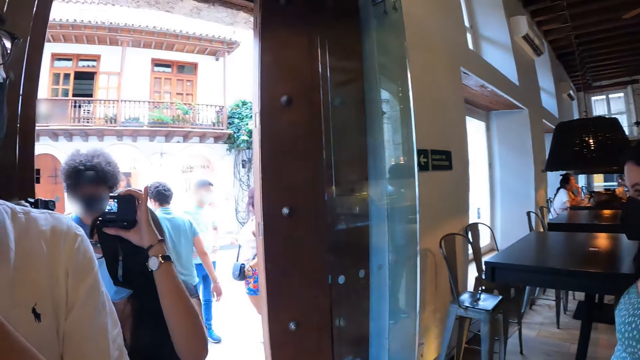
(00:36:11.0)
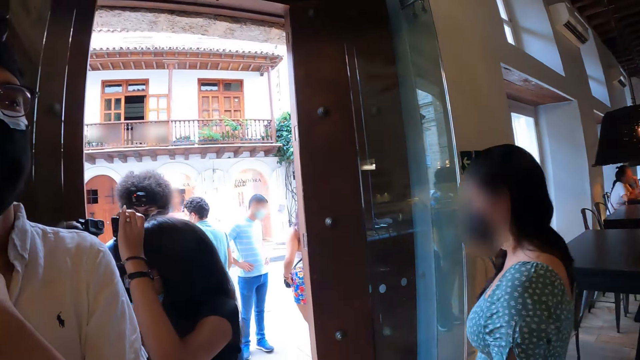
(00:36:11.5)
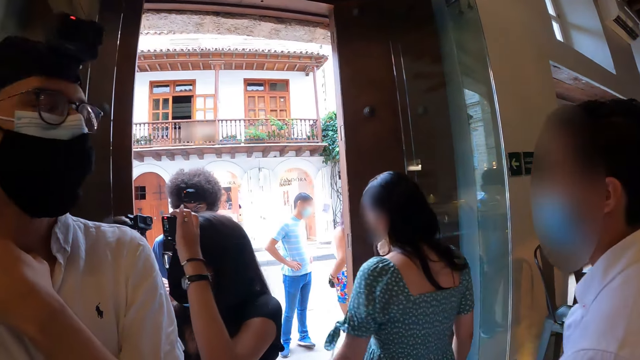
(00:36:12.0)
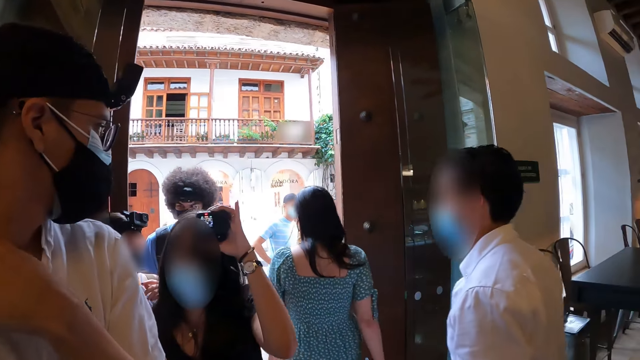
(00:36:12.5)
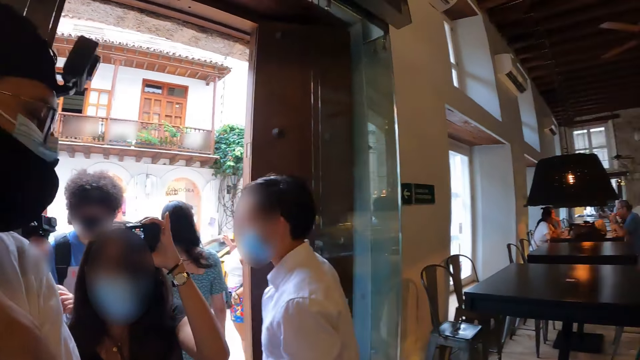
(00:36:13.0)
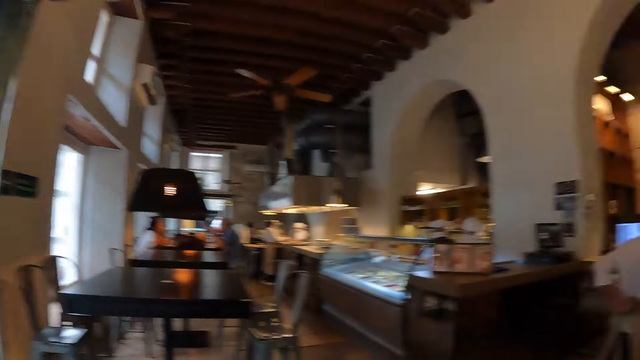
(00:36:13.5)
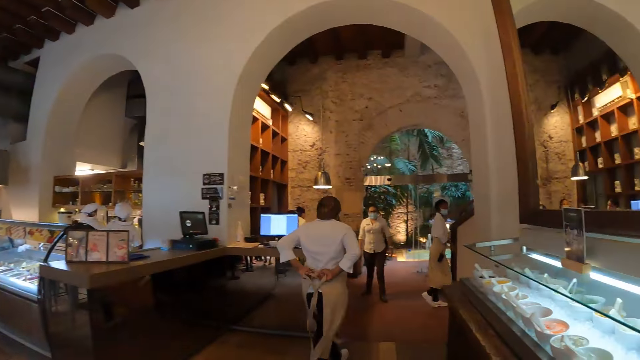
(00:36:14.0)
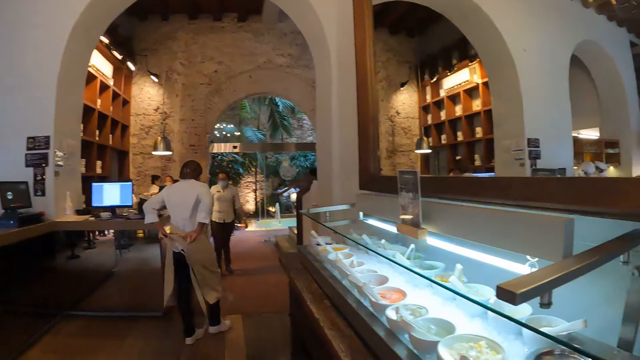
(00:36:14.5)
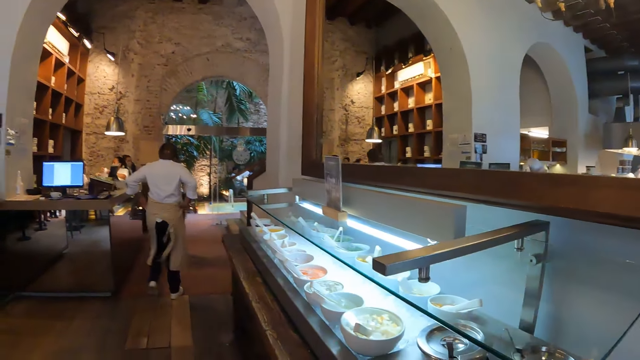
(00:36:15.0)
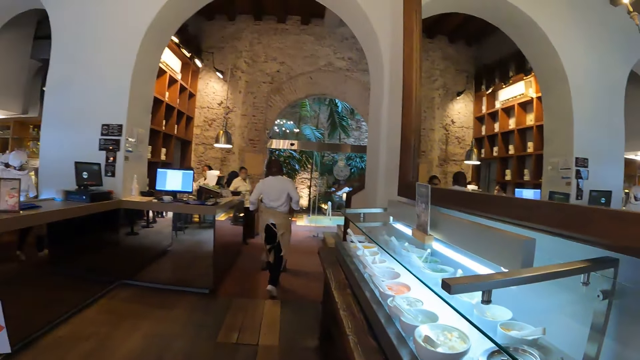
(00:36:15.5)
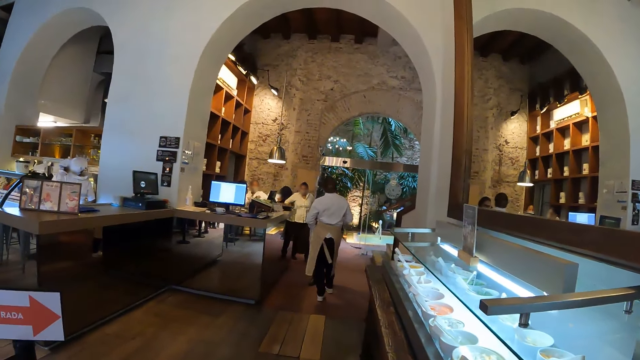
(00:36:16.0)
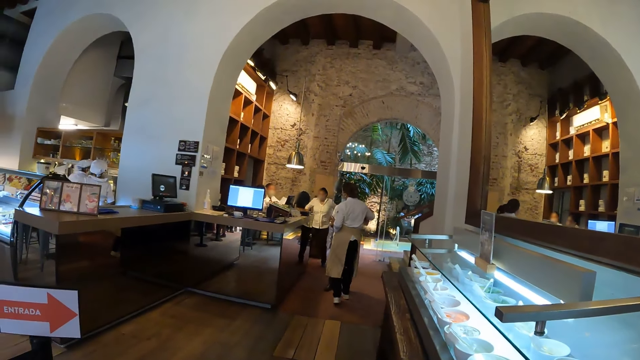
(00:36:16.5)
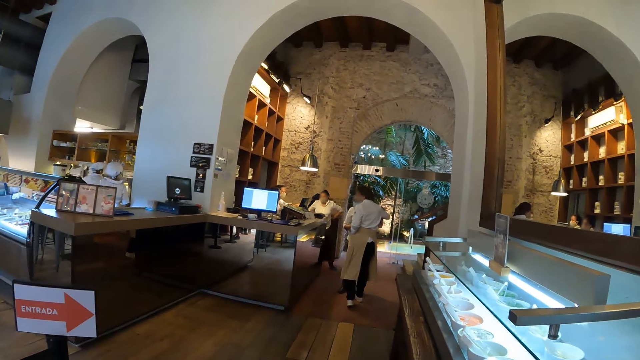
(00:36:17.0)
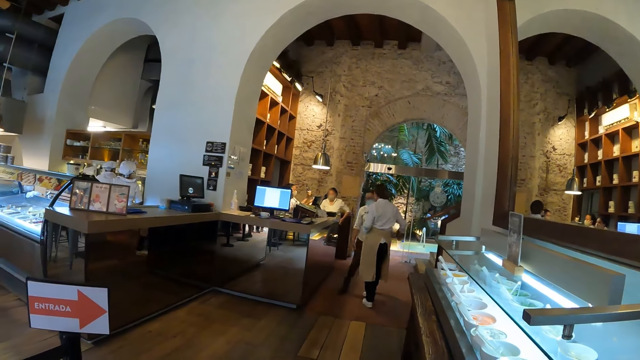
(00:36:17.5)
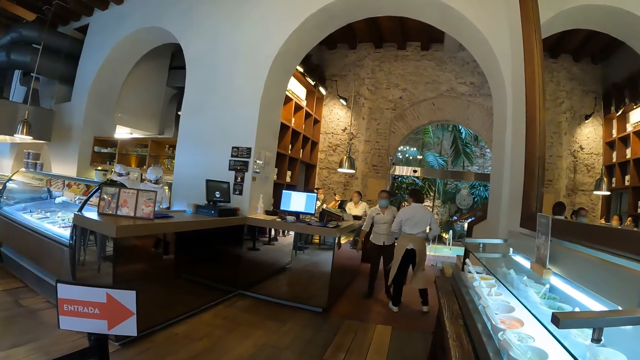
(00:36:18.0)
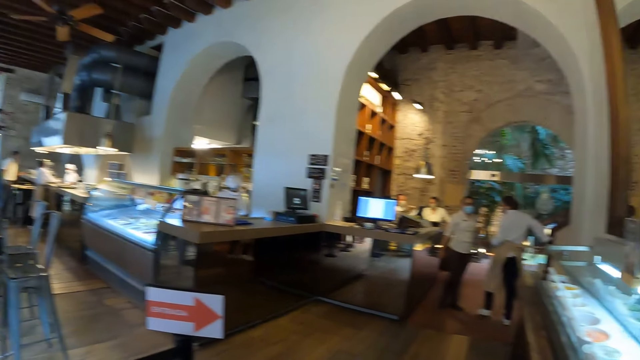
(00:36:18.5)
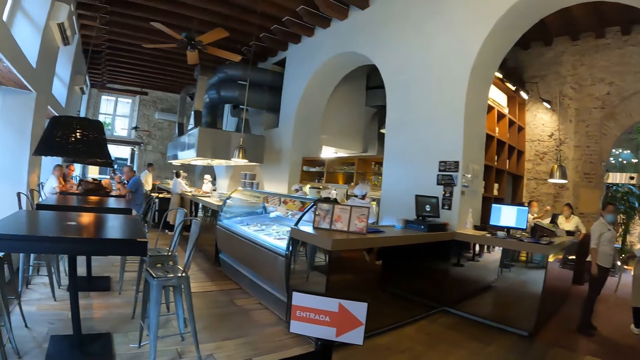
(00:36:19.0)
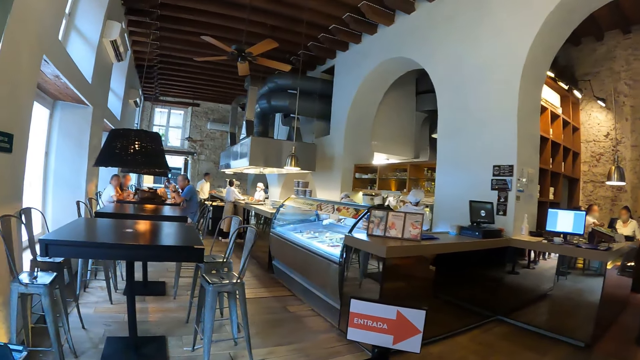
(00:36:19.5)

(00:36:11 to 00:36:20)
The camera wearer turns around.

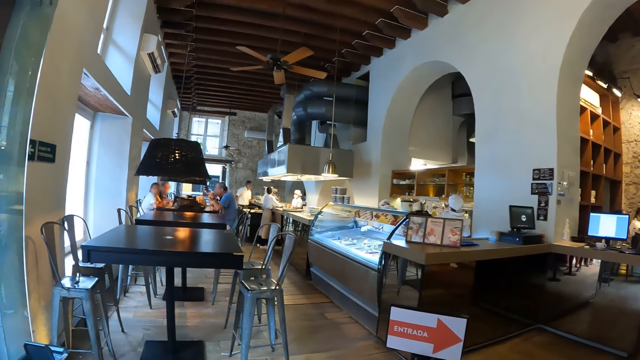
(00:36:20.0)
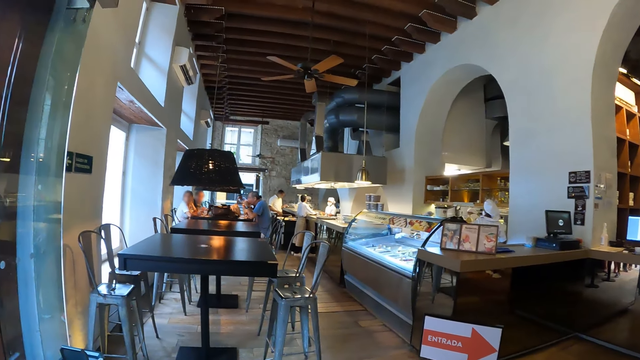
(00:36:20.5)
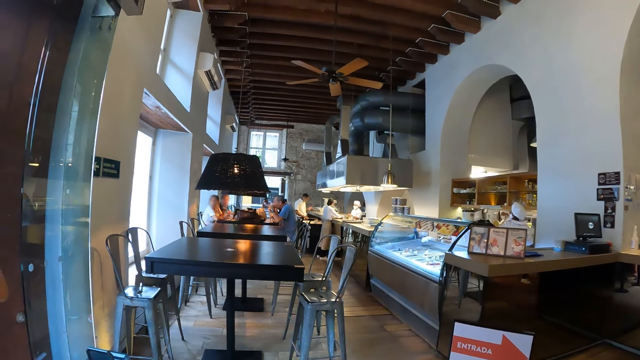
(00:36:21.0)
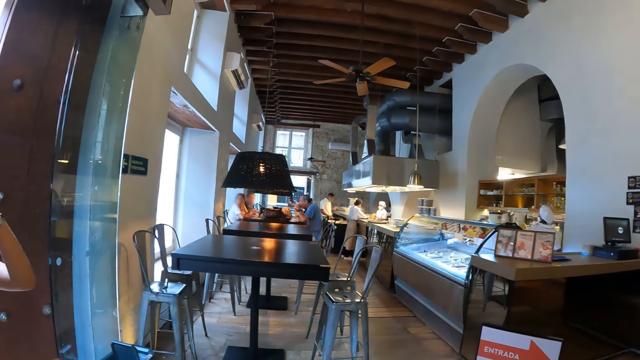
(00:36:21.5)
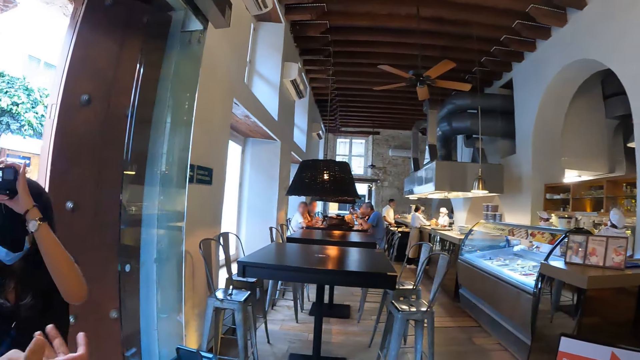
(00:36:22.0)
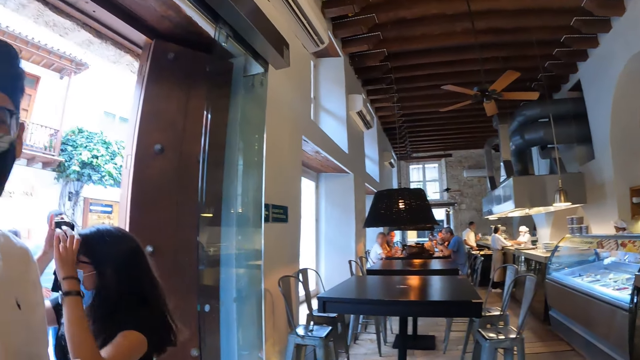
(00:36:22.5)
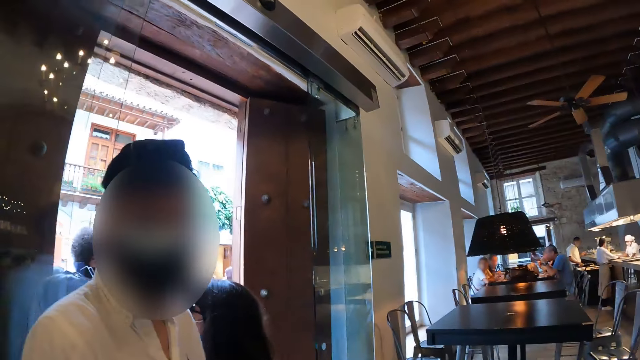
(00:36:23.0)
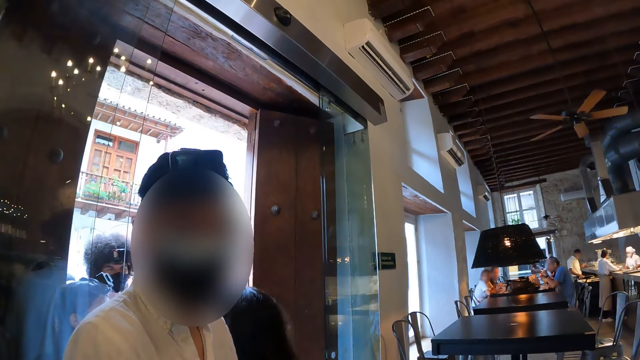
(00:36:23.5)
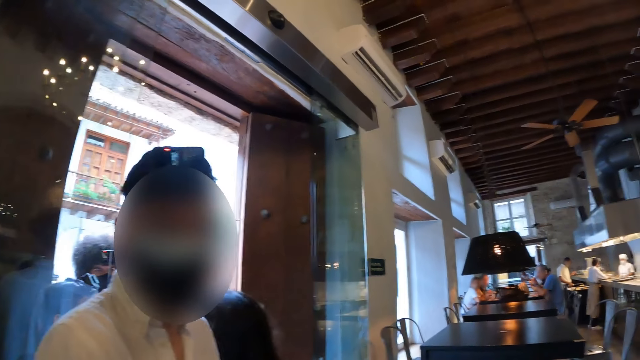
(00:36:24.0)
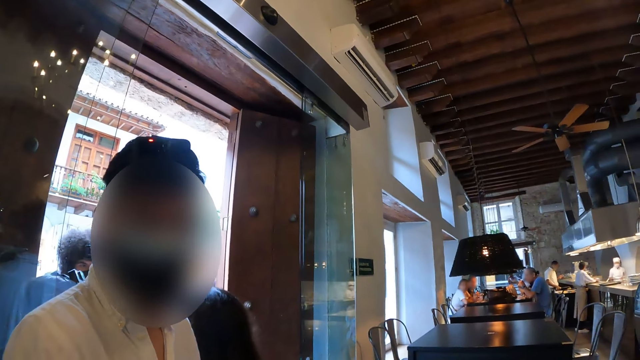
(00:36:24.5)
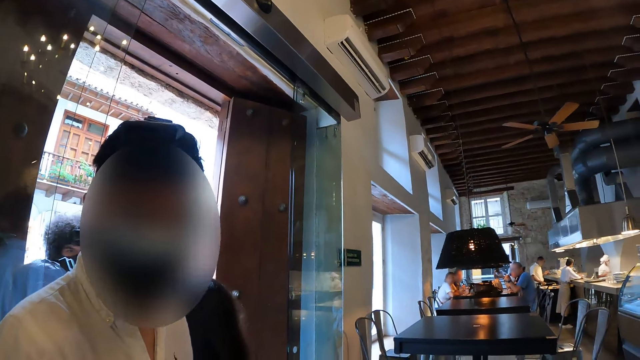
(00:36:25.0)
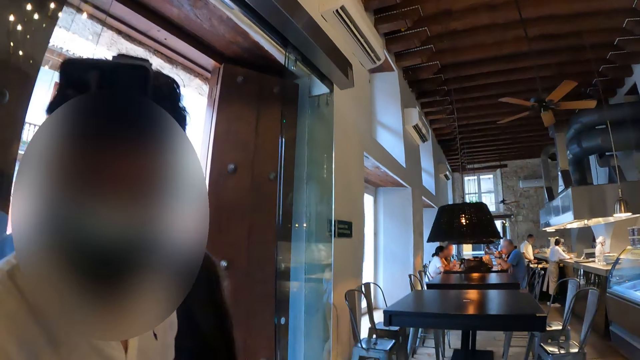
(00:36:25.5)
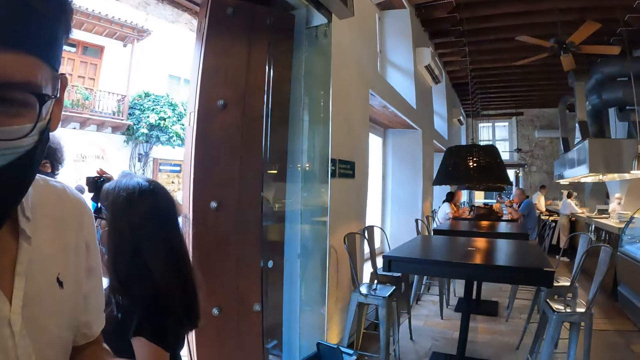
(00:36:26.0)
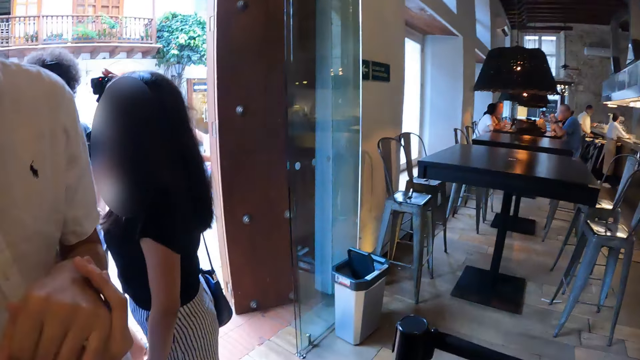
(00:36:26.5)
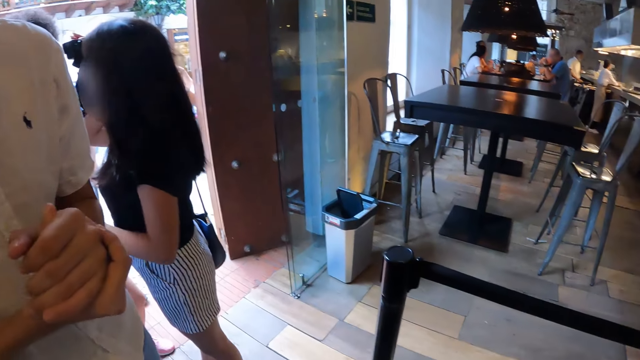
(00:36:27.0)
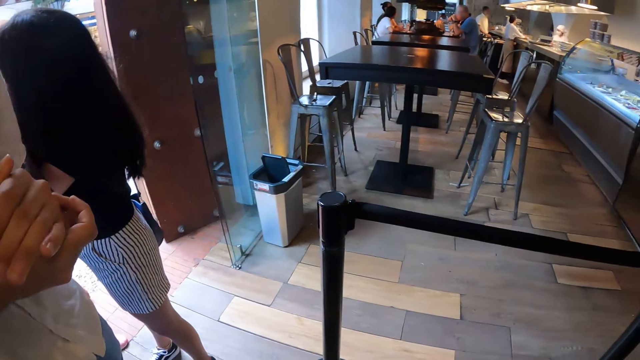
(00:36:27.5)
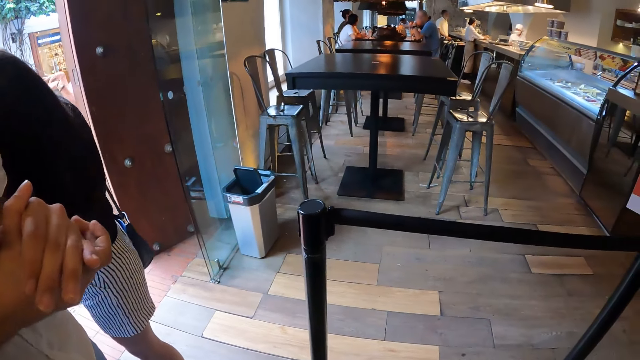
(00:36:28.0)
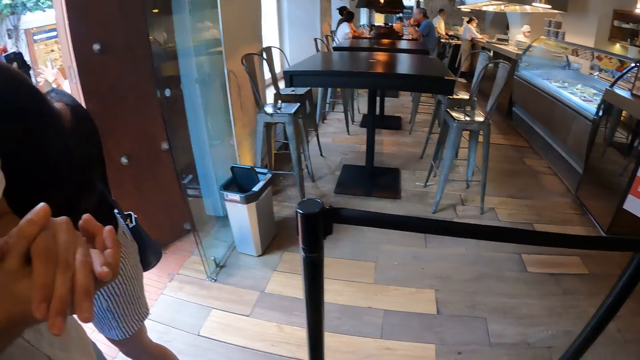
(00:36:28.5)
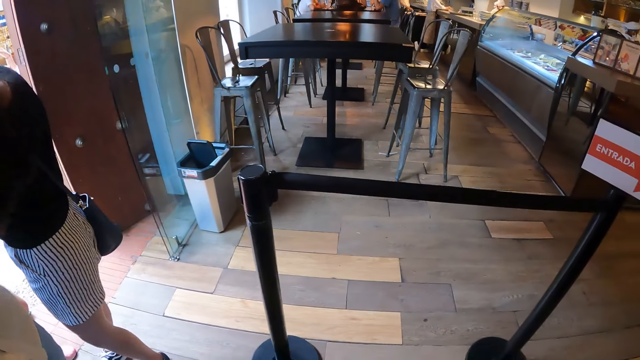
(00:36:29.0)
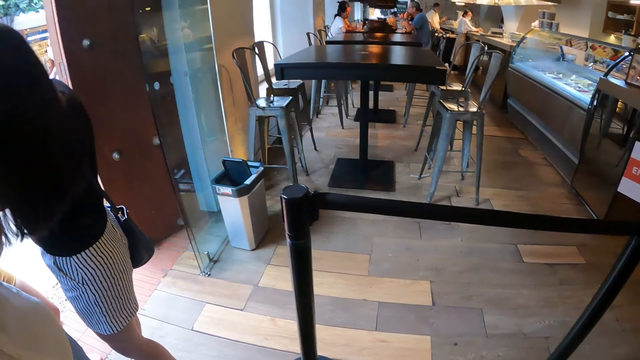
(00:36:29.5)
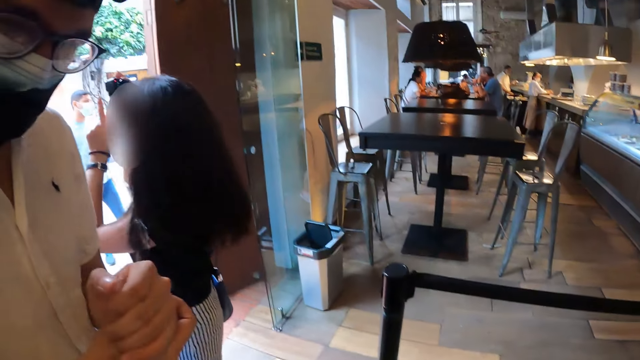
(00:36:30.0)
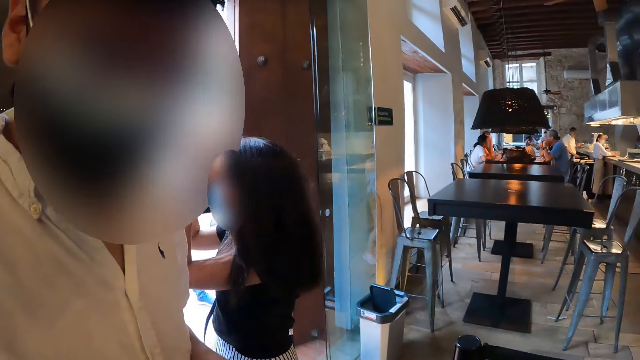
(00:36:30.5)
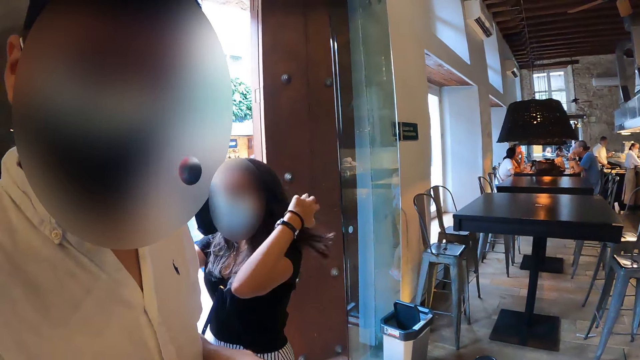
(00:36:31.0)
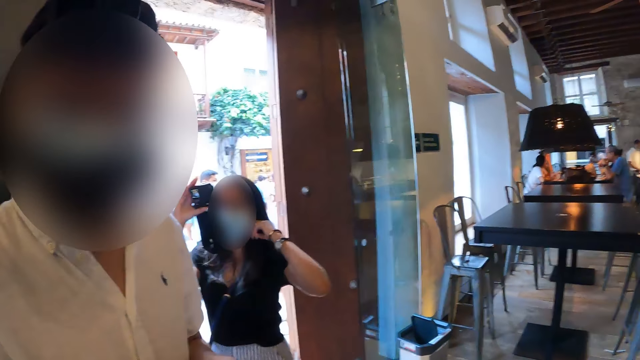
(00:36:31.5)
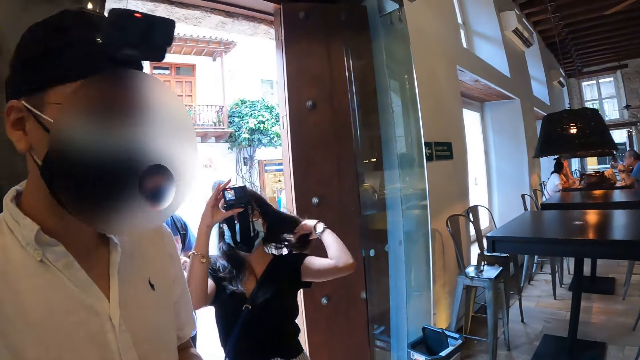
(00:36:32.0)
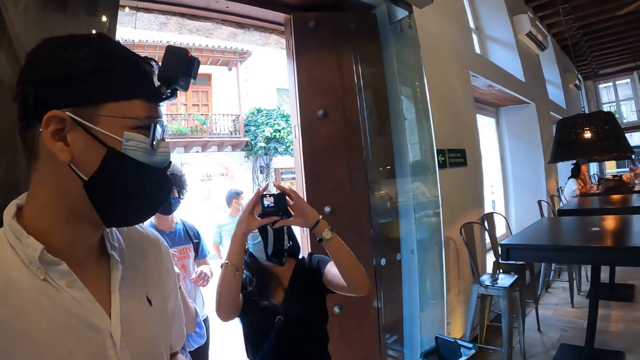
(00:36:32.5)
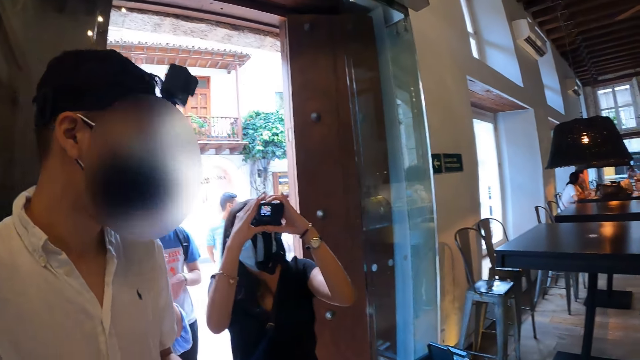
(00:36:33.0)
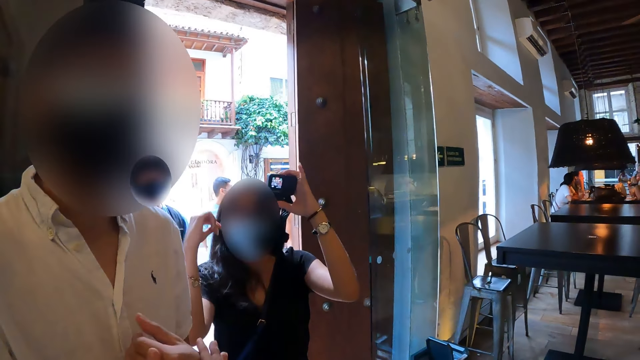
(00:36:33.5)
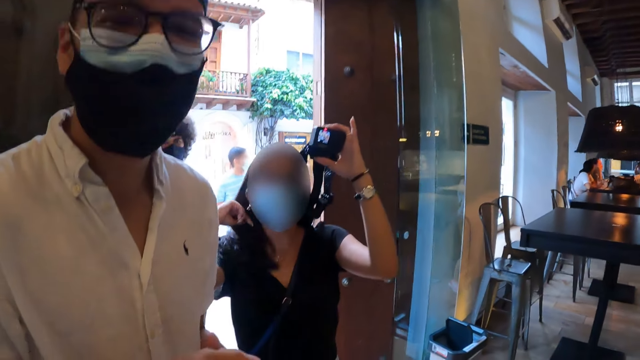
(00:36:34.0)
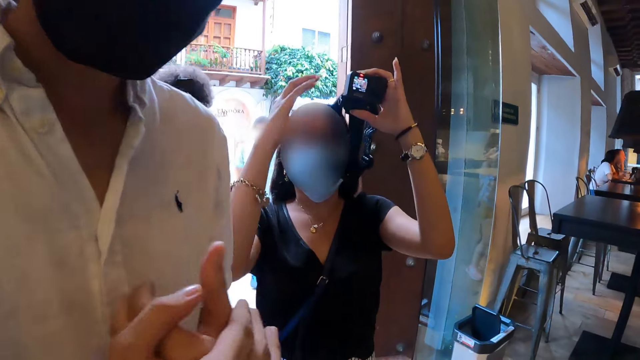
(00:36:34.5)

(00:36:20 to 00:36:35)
The camera wearer interacts with a man. They stare at the man. A person stares at the camera in her hands.
